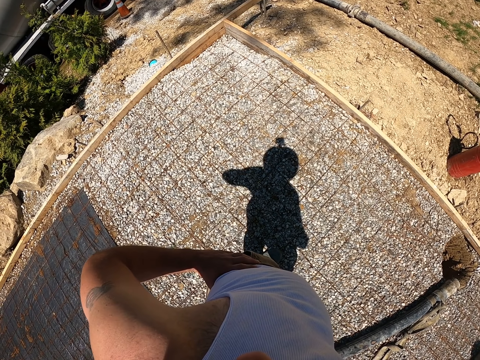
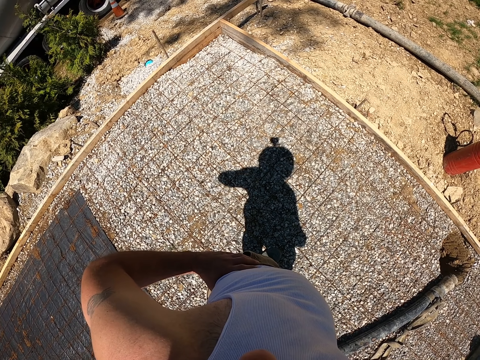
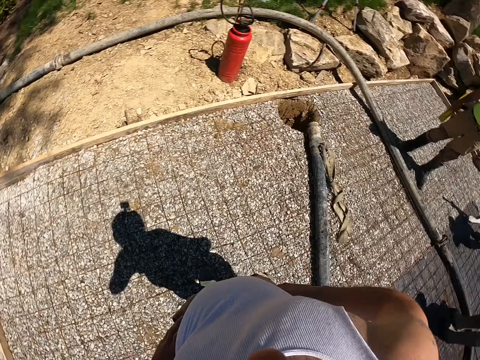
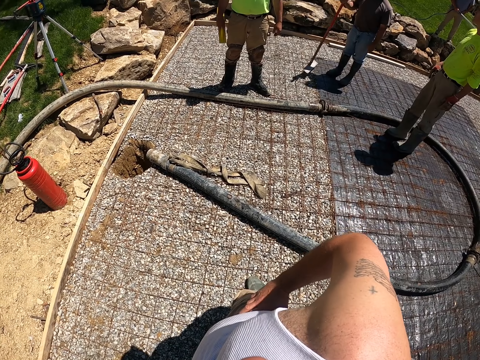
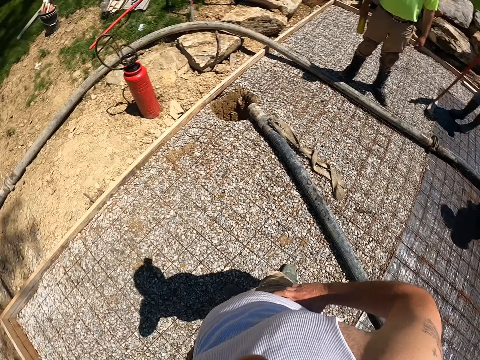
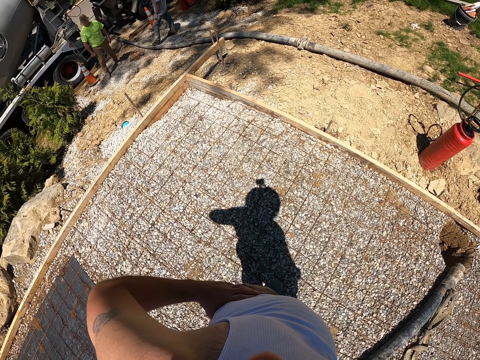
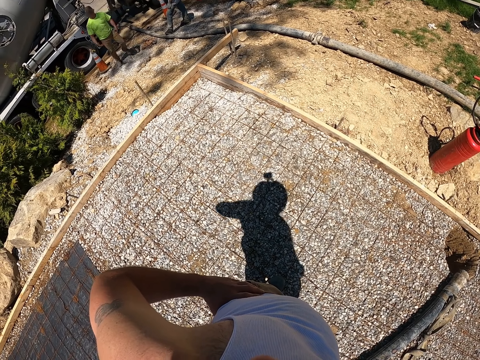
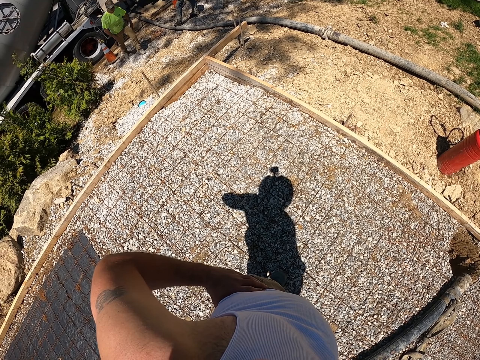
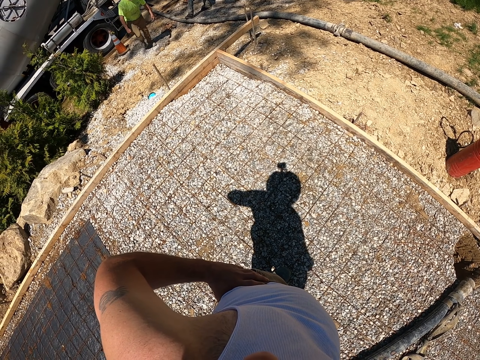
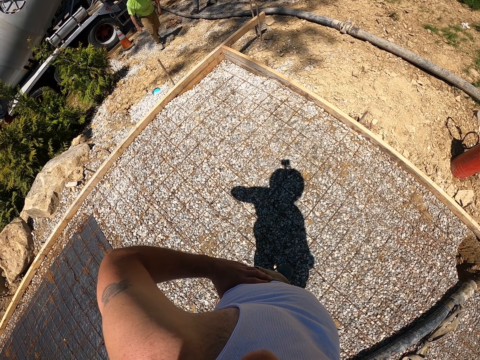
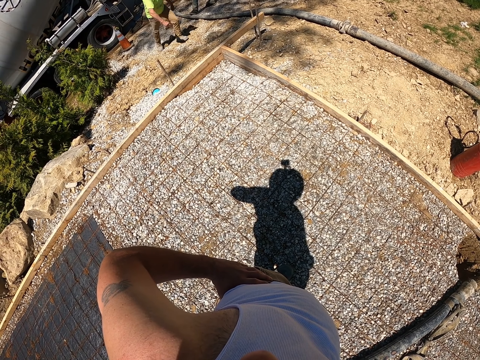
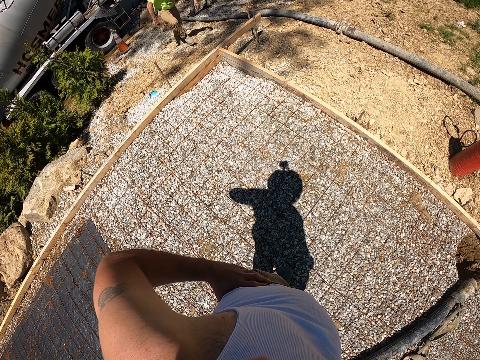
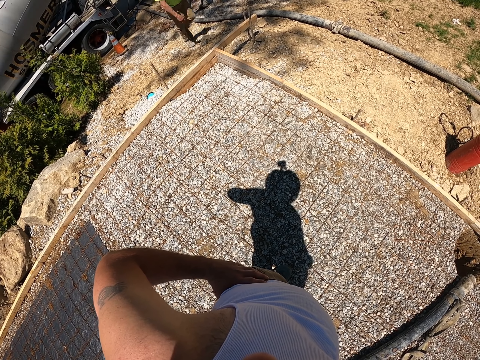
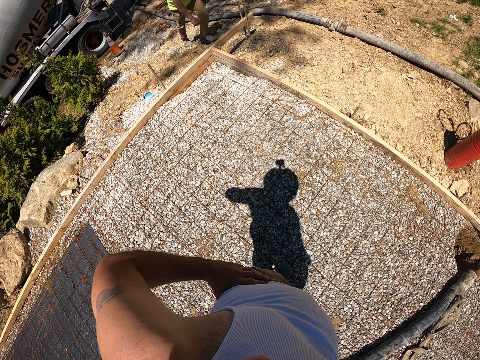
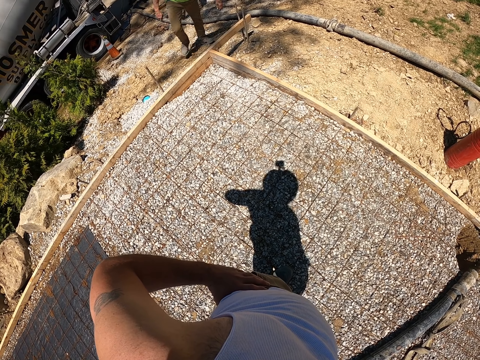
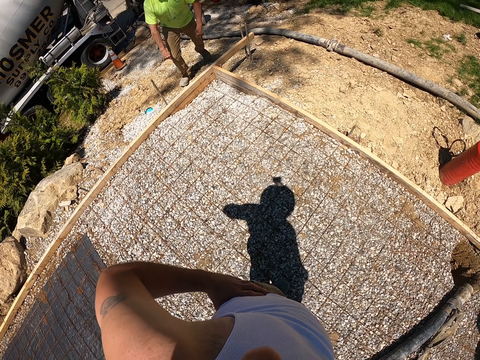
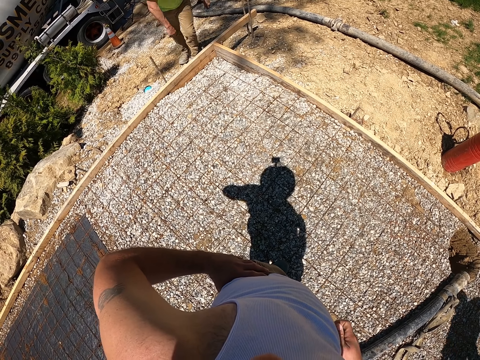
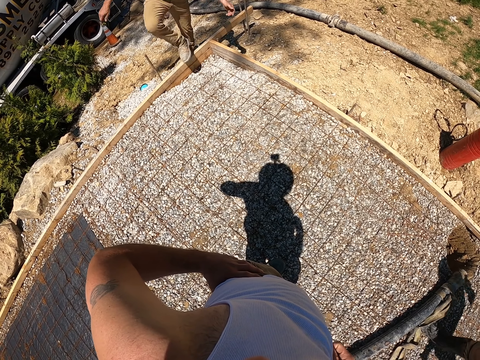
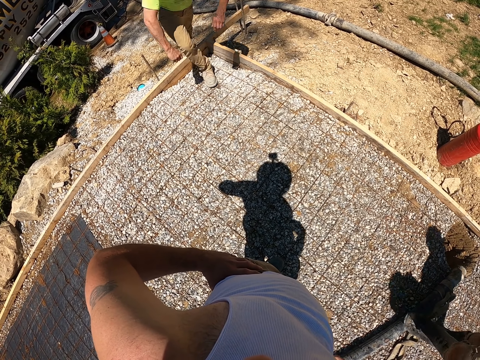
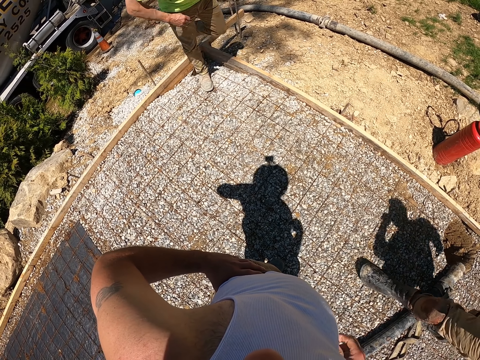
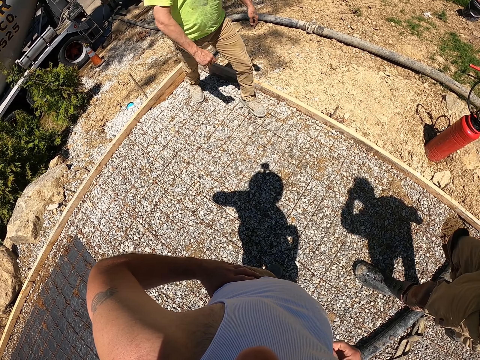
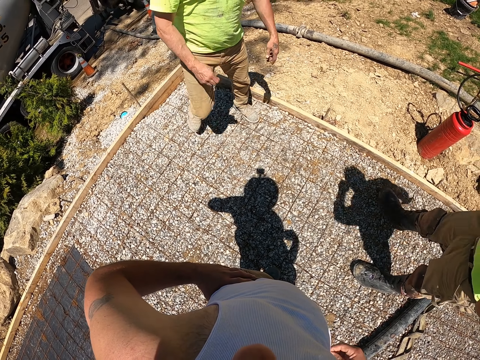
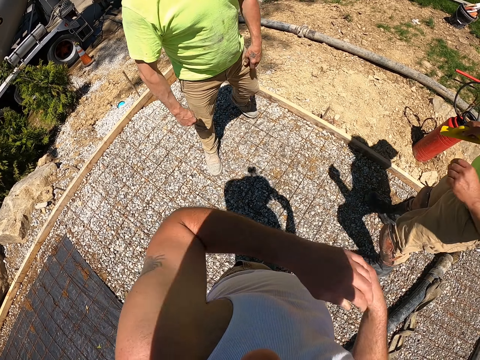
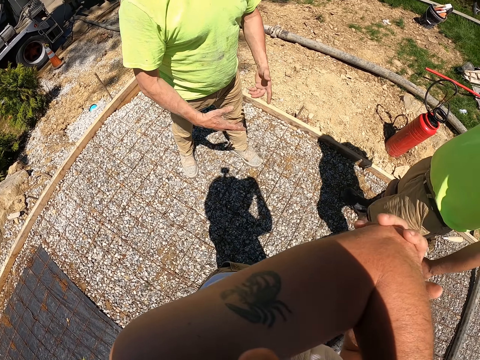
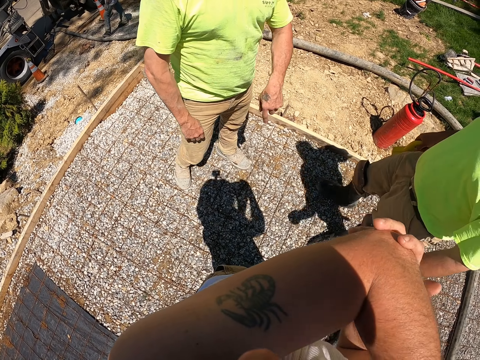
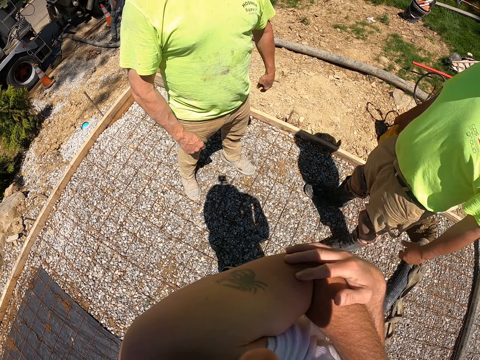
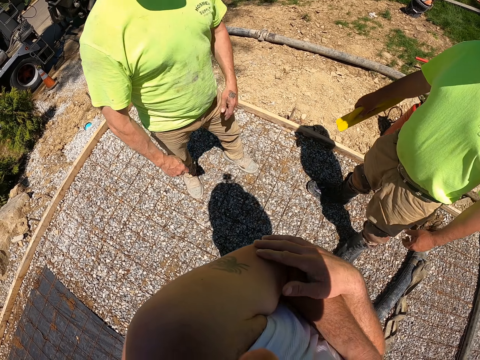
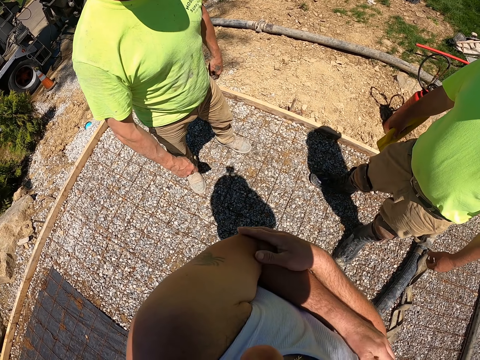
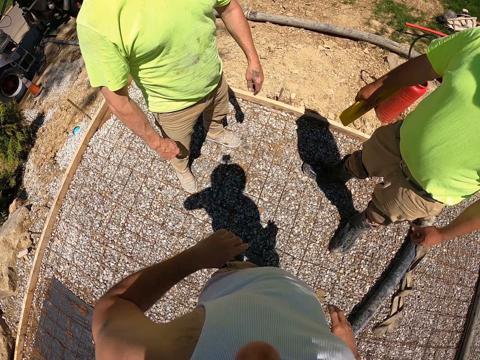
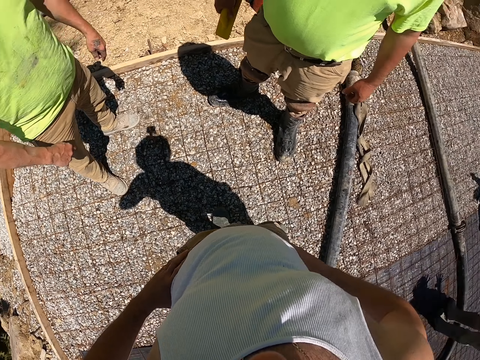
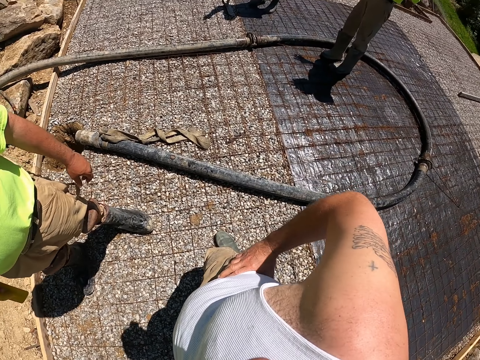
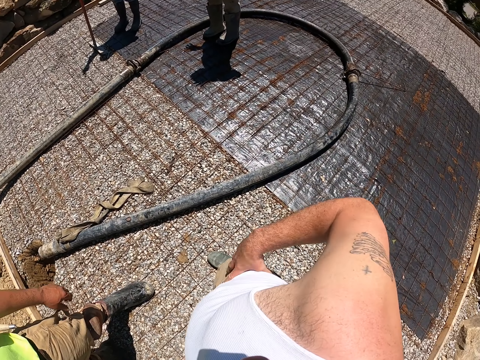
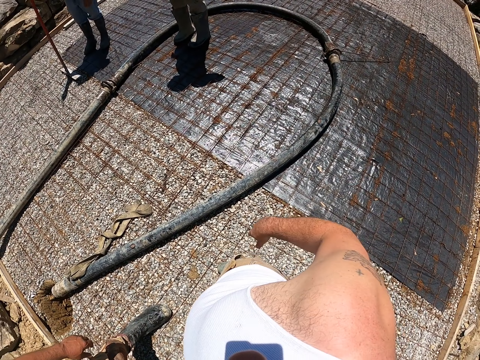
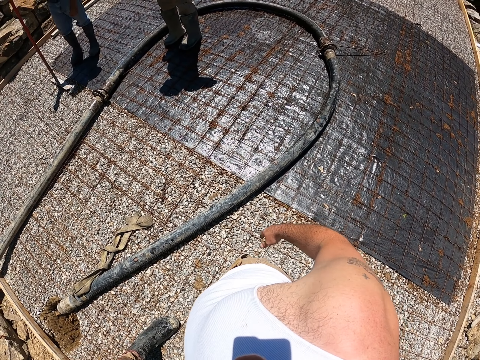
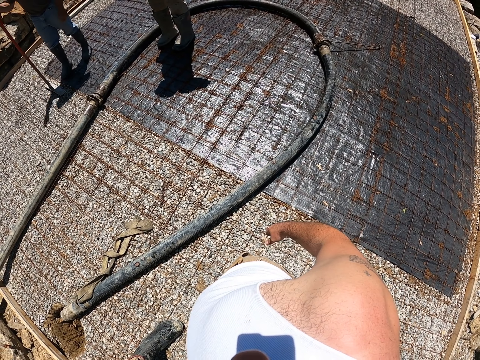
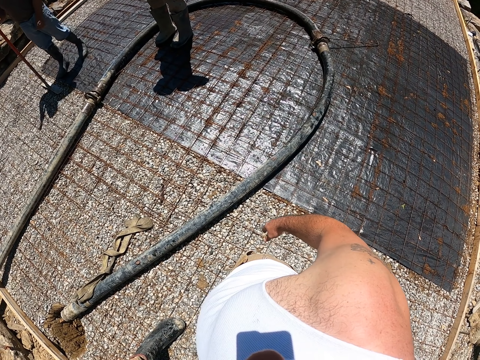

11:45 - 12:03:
The camera wearer holds his waist. He looks around. A man walks forward. Another man stands forward. The camera wearer holds his waist. He looks around.

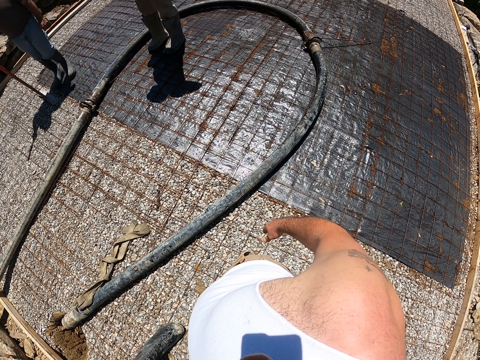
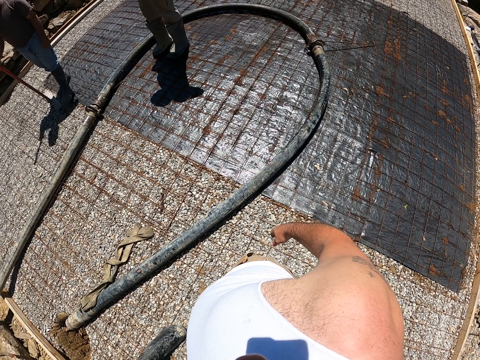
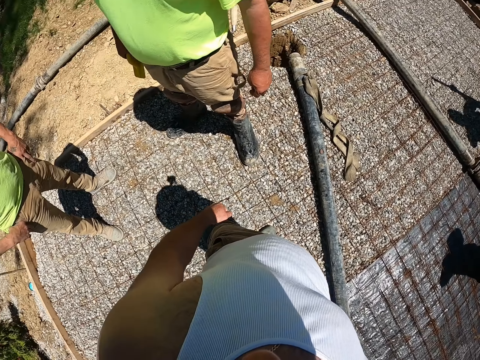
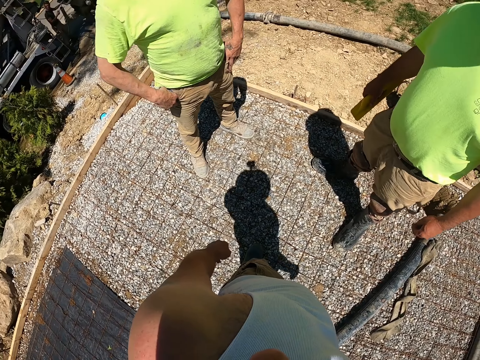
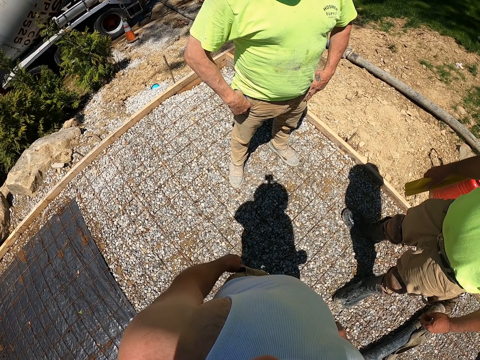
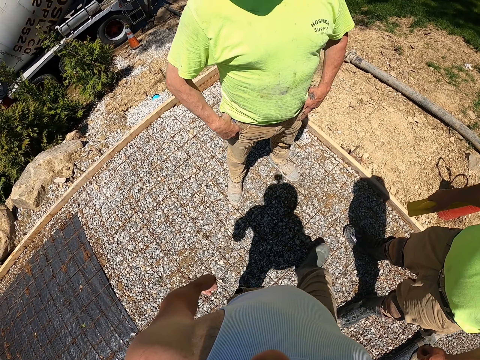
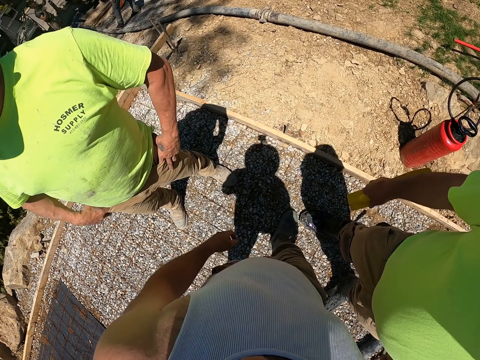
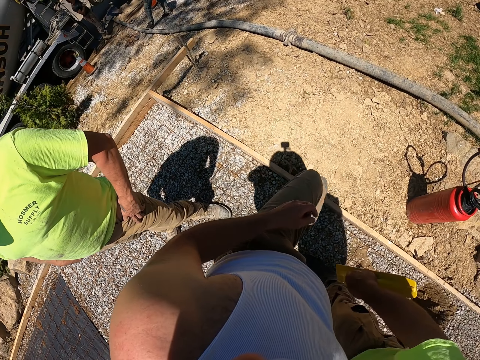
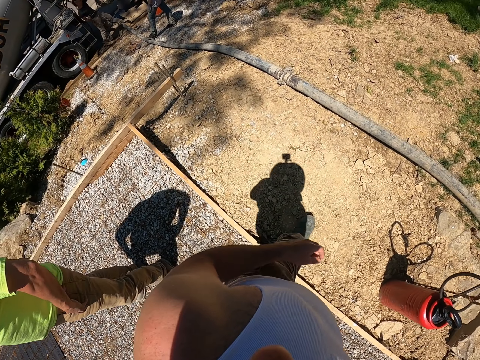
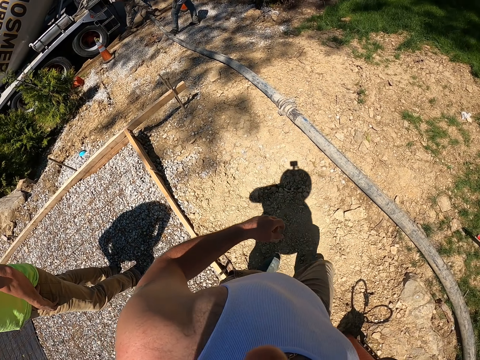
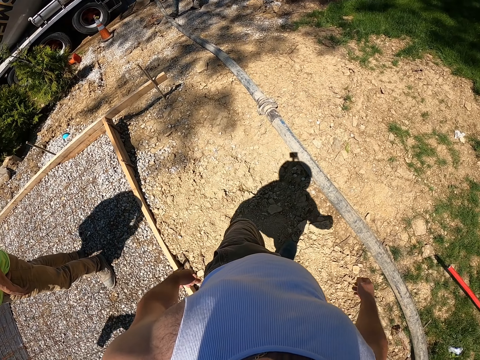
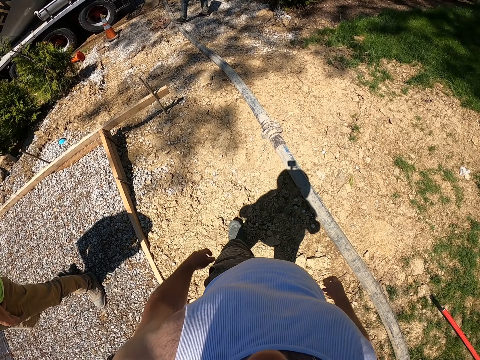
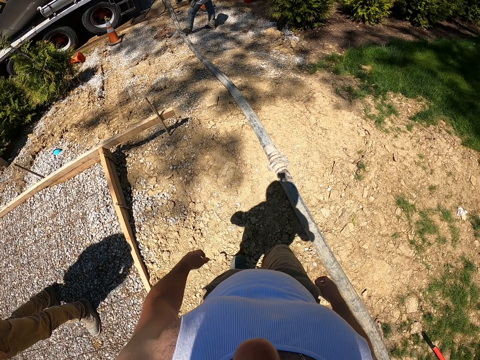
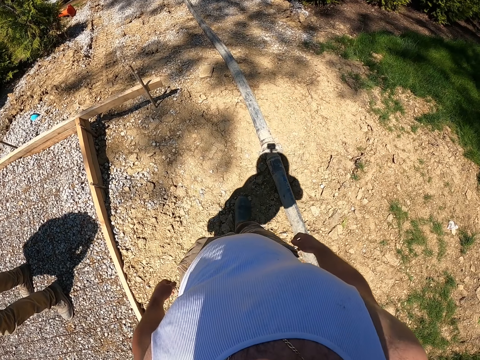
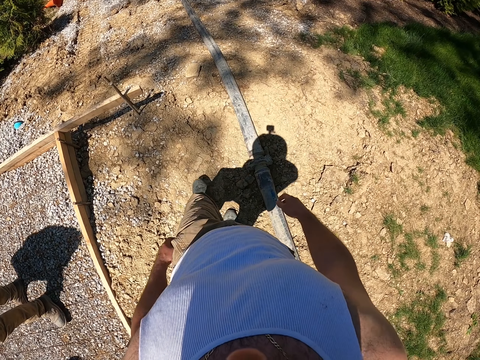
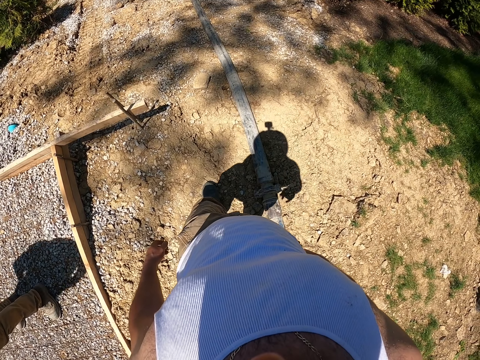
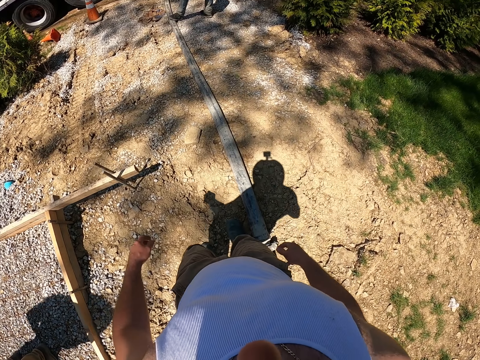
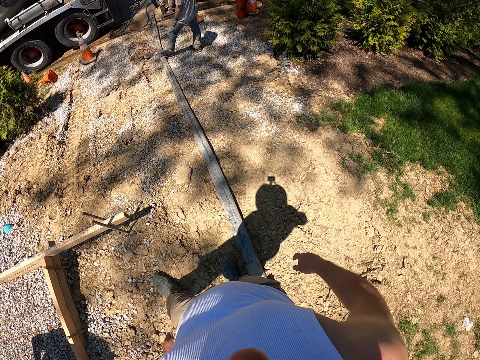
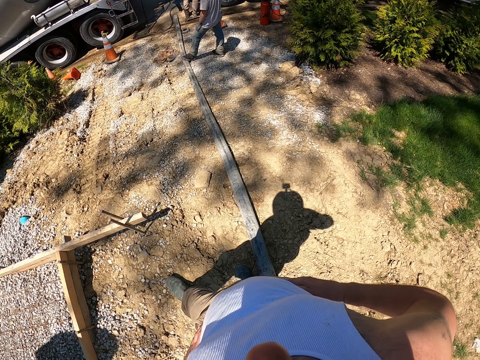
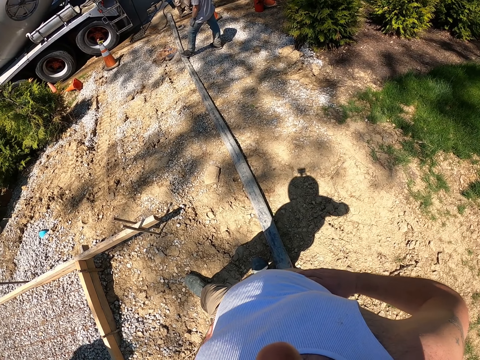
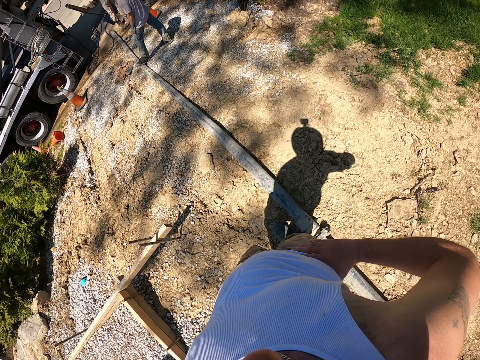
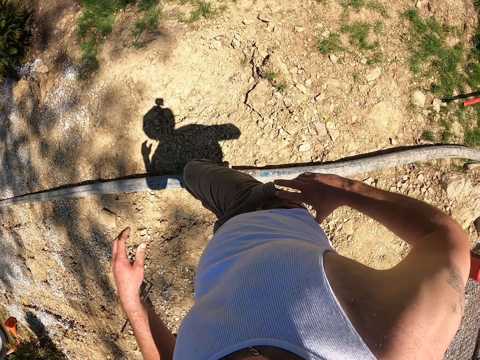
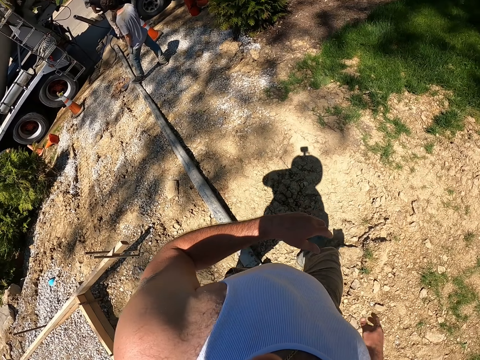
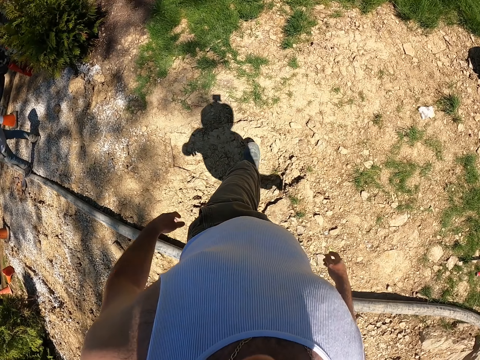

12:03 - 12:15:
The camera wearer walks around. He stops looking around. He holds his waist.
